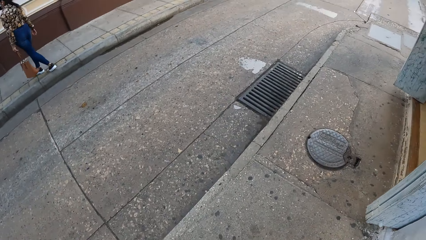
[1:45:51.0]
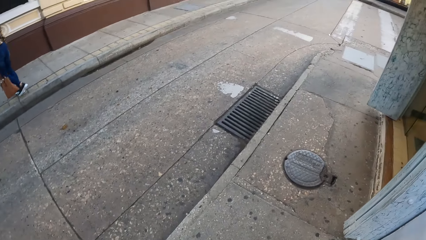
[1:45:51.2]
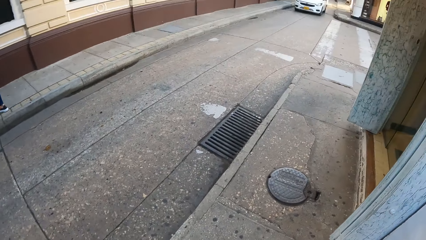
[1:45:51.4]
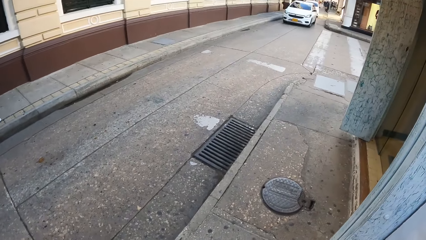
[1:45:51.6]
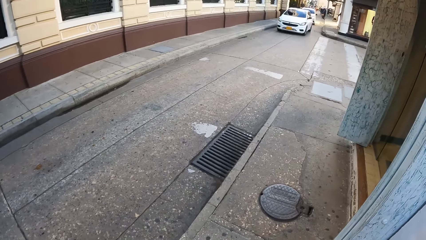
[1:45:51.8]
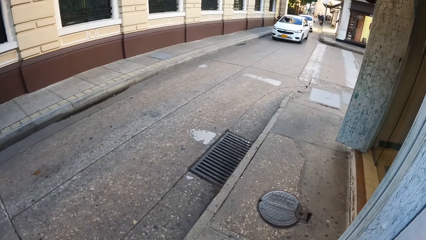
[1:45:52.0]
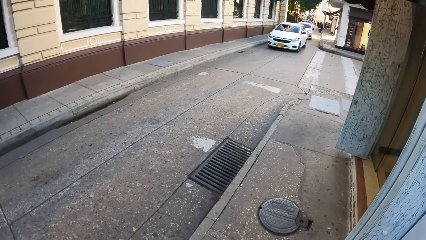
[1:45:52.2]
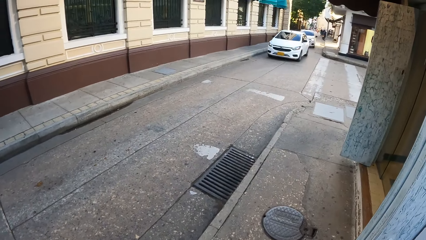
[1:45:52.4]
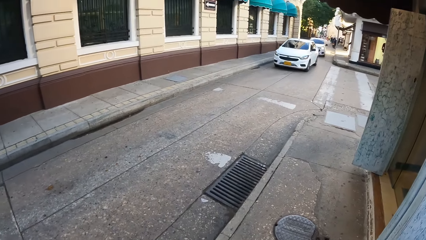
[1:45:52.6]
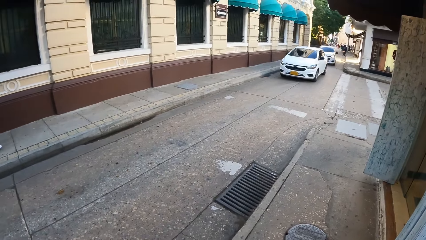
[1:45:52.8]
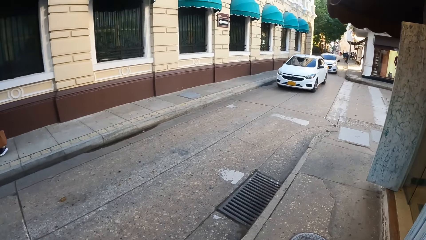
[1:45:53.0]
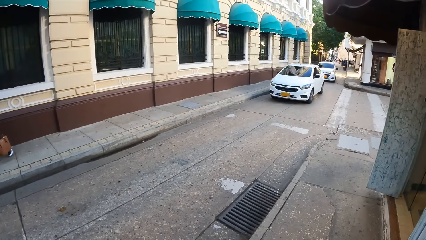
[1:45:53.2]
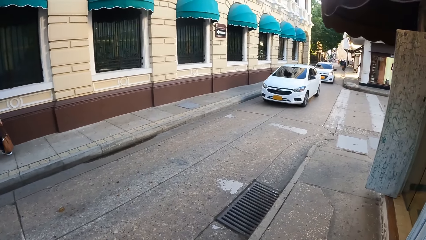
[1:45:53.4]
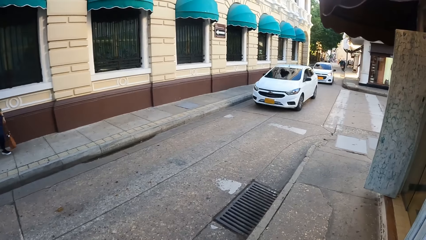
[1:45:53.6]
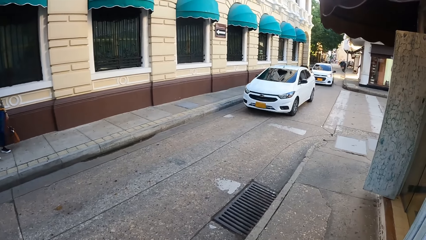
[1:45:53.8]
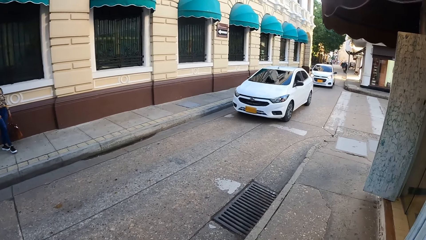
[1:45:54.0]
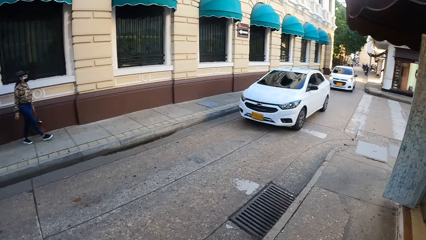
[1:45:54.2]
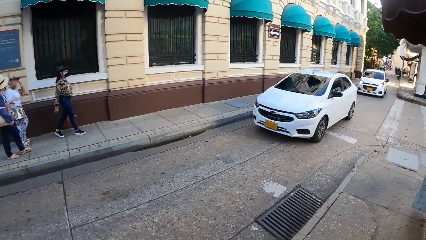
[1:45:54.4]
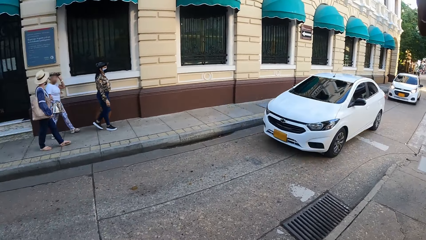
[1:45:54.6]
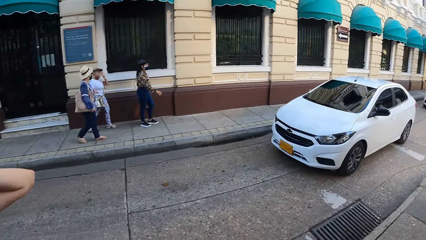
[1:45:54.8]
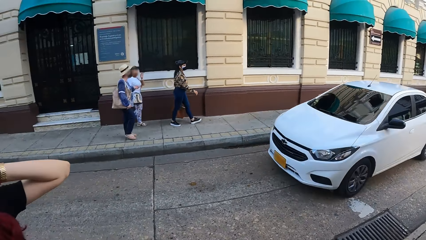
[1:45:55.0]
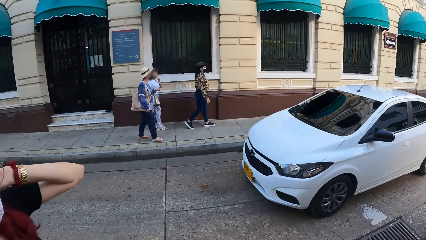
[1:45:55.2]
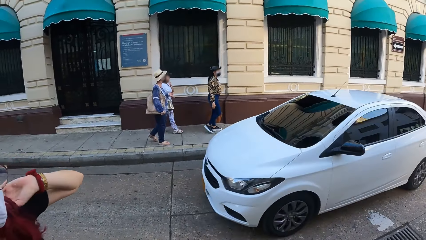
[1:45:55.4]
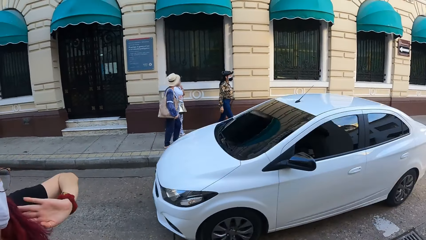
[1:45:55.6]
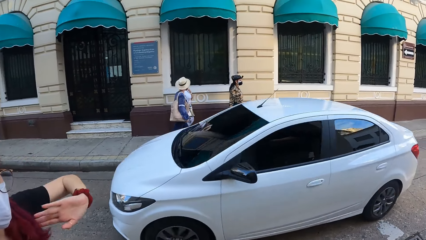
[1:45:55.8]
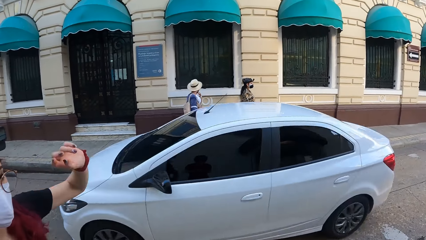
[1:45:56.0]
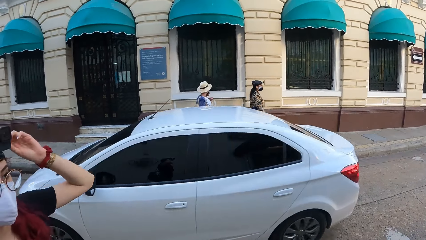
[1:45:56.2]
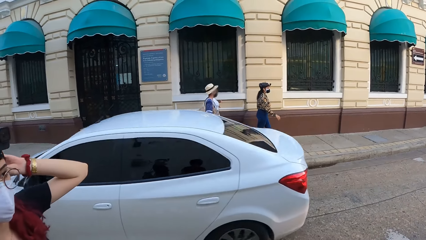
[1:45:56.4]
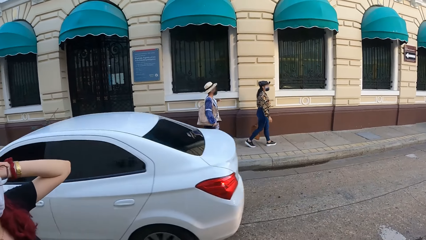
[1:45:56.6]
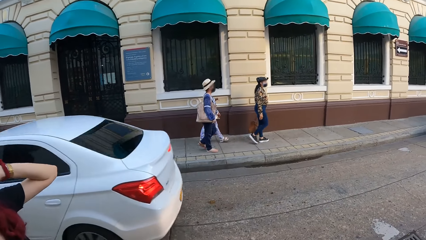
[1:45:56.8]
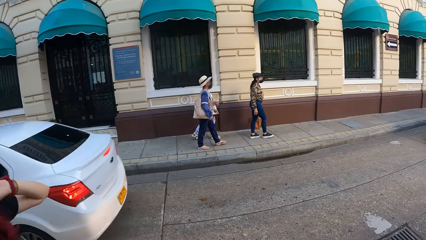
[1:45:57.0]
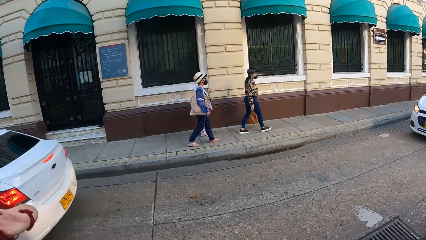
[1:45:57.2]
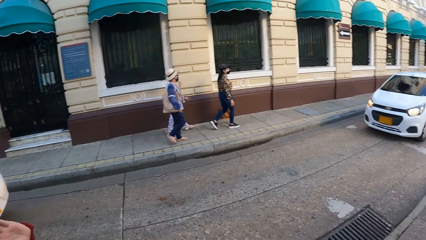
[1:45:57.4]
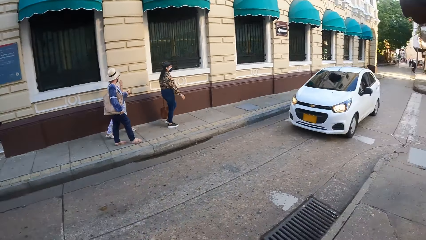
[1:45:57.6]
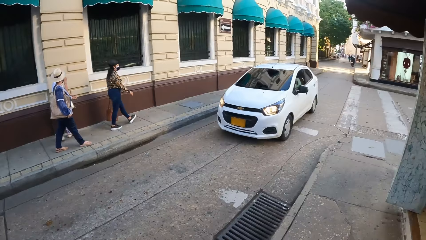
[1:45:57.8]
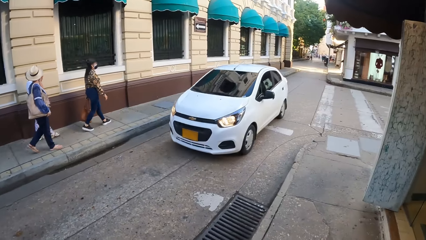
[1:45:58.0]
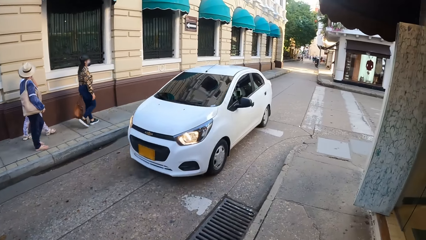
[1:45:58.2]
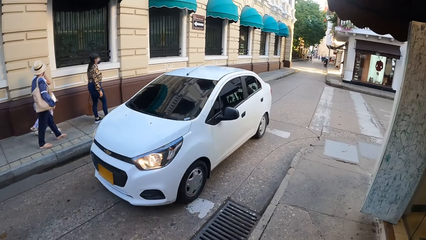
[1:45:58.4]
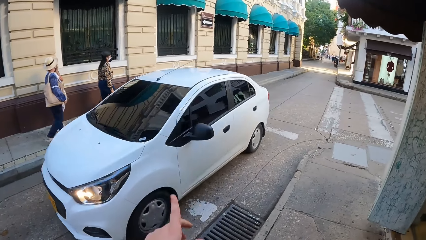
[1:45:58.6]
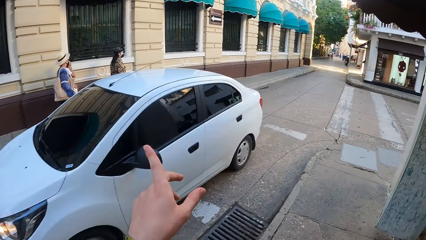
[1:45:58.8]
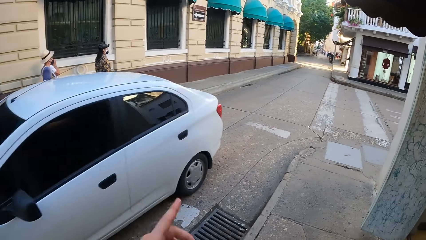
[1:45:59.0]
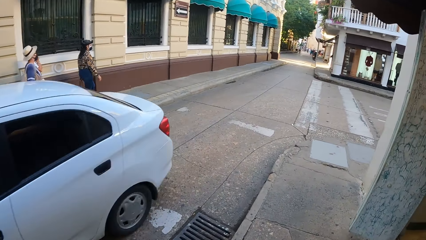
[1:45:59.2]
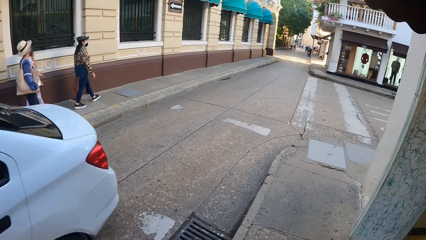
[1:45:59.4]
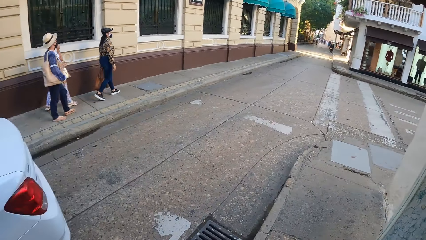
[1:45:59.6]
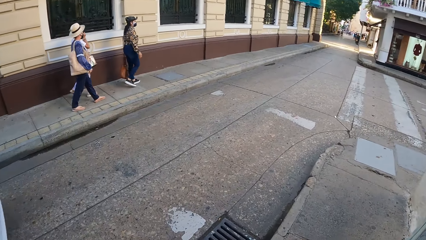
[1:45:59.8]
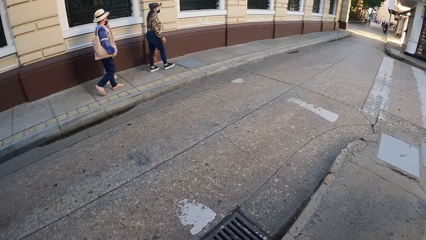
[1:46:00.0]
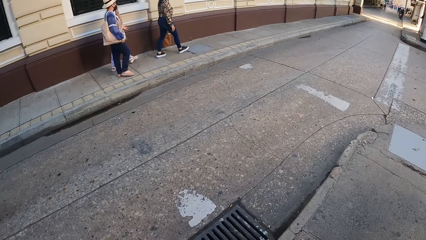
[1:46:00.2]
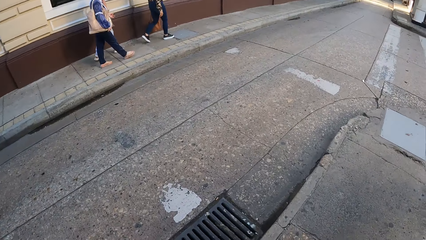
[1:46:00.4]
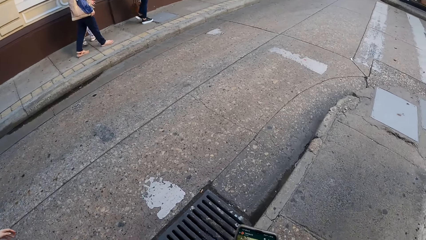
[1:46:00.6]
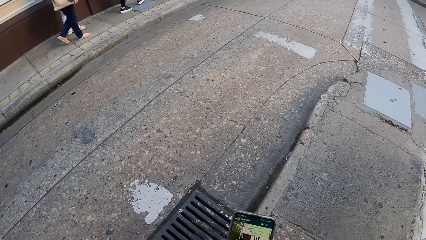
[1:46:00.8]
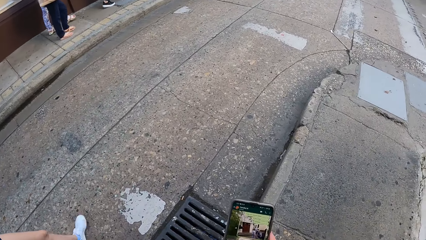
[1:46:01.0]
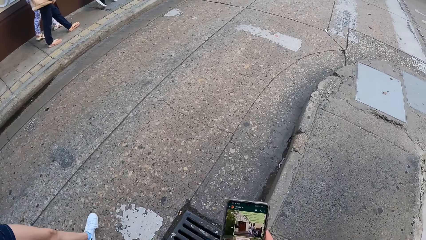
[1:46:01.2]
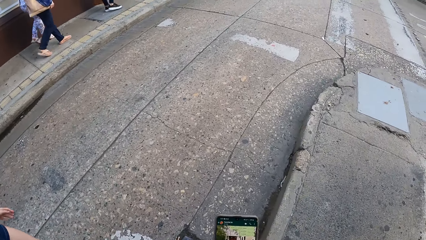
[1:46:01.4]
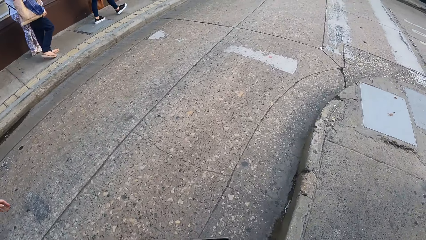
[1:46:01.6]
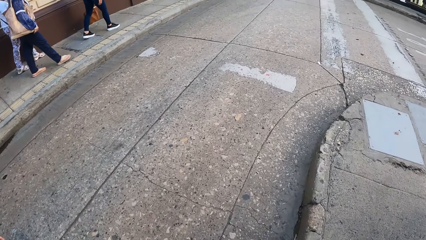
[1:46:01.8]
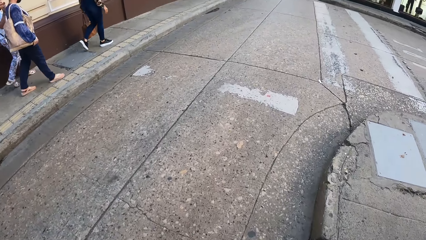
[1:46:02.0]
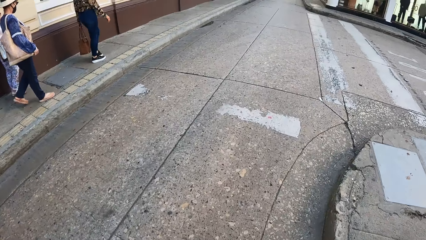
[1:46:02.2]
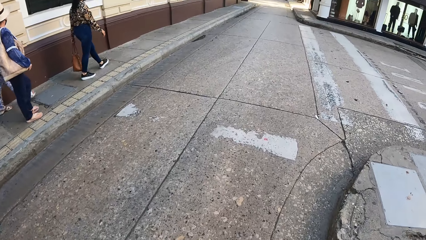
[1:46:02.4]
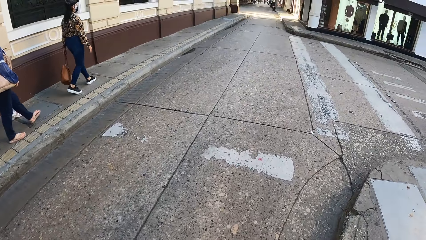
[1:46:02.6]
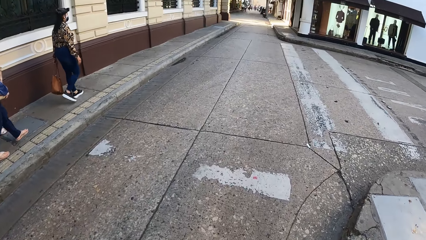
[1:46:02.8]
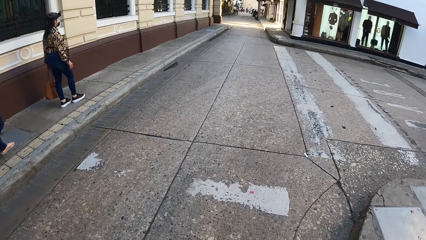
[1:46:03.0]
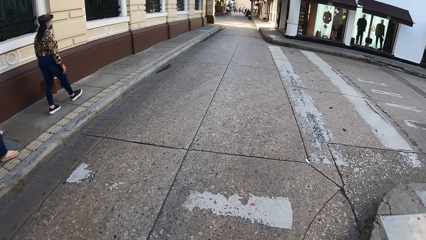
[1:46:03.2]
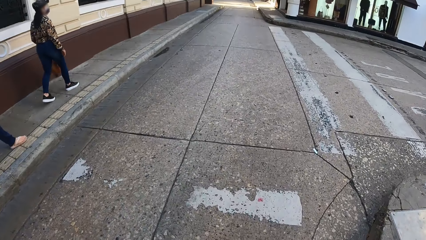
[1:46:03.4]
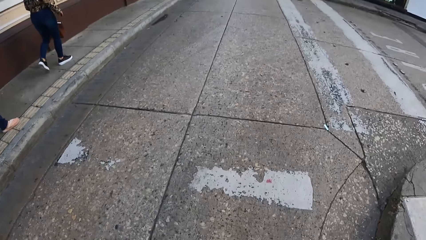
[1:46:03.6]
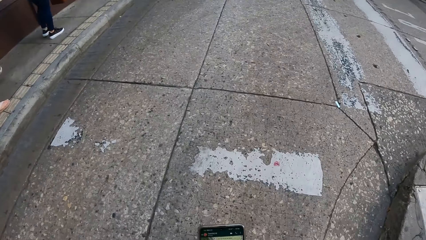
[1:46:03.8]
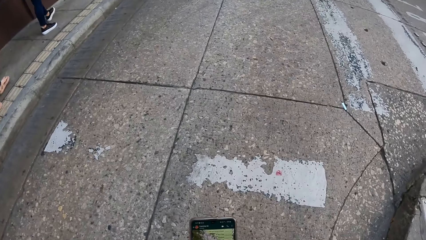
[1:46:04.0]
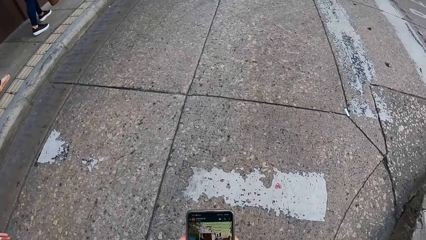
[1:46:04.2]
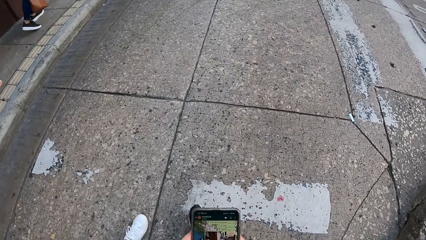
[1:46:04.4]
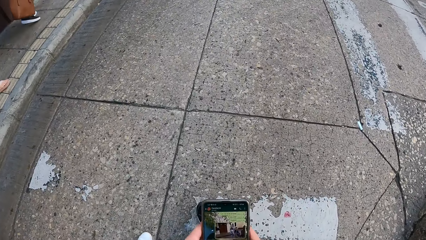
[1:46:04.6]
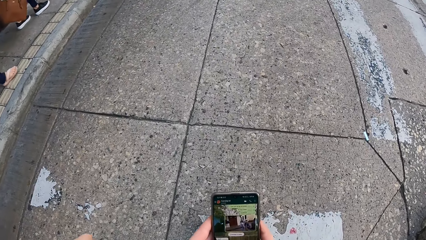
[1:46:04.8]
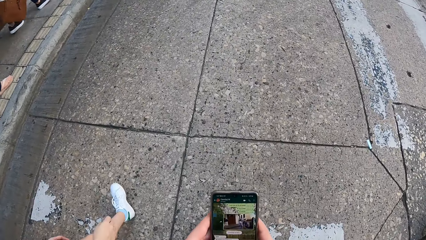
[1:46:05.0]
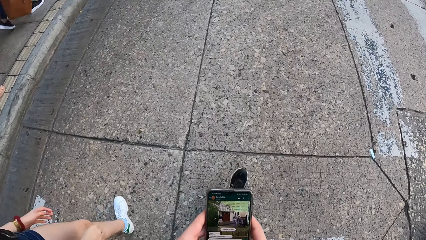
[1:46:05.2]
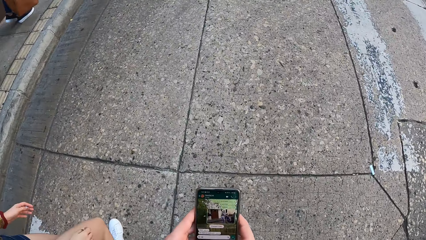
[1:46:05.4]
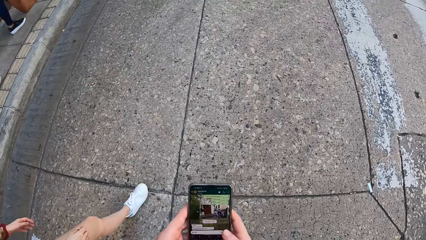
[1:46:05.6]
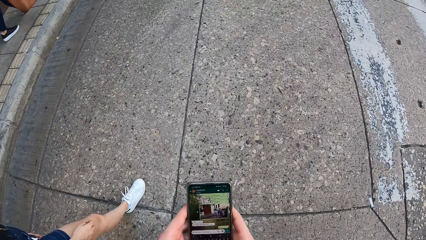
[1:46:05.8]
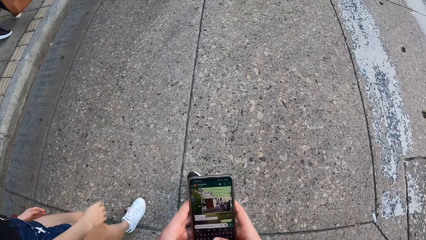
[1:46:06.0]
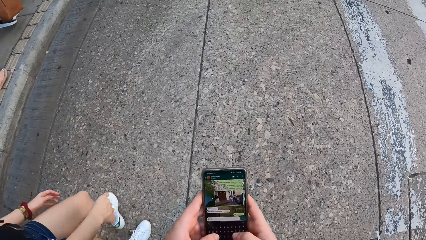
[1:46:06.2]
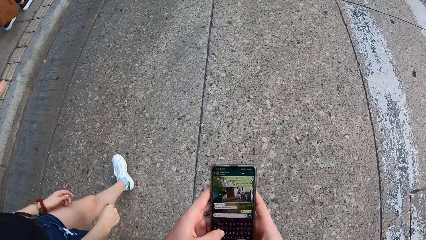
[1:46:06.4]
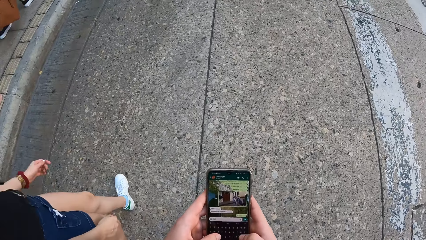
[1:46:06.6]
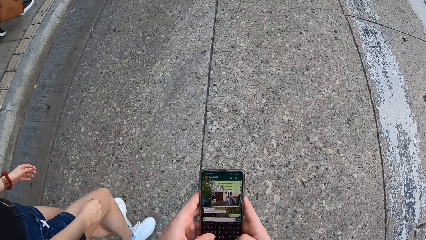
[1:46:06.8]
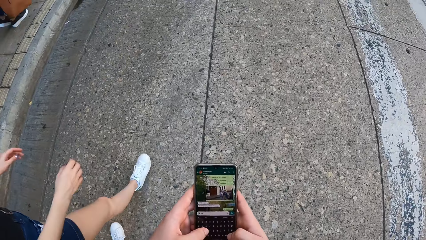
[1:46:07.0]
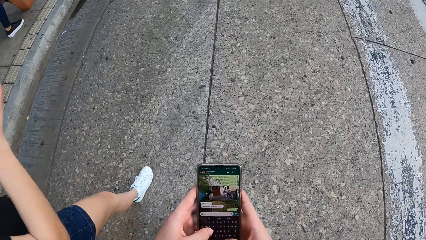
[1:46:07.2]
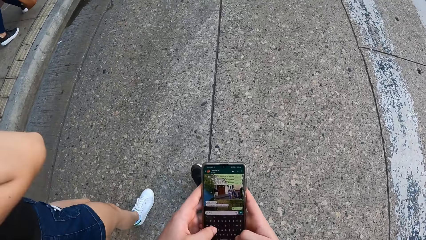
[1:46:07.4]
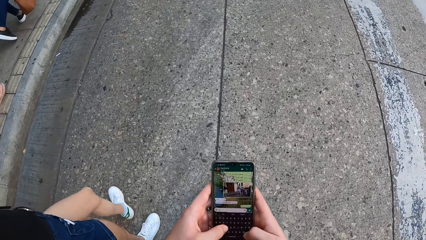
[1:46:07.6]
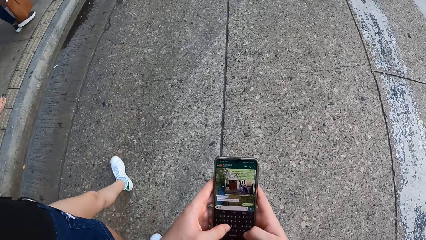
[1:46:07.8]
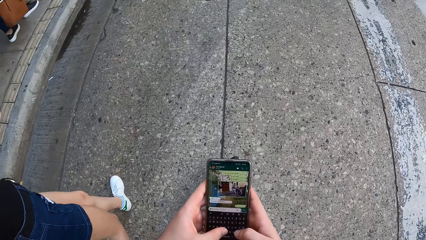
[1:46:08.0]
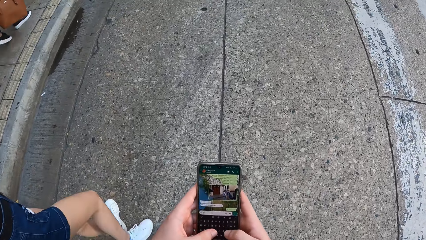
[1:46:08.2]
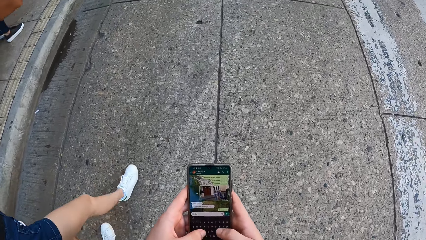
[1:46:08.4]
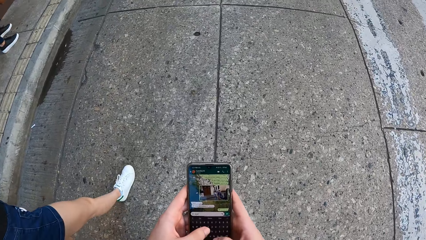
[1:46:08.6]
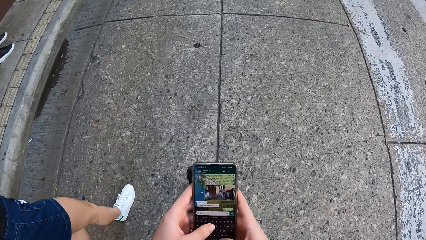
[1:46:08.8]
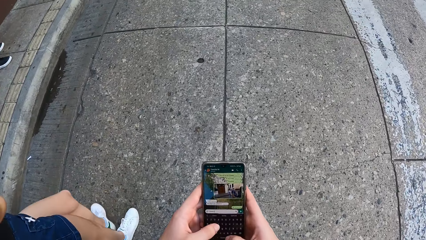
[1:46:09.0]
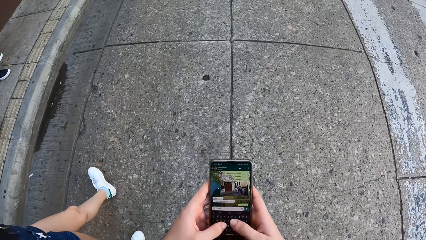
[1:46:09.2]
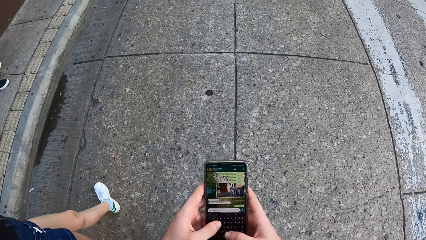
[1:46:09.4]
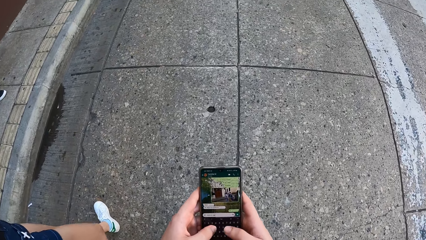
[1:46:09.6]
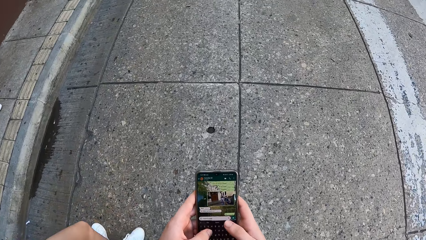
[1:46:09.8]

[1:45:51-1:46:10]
The camera wearer operates the phone with both hands. A white car drives past the camera wearer. The white car drives past the camera wearer again.
